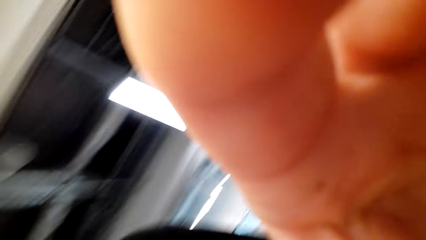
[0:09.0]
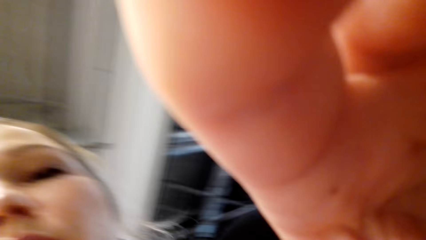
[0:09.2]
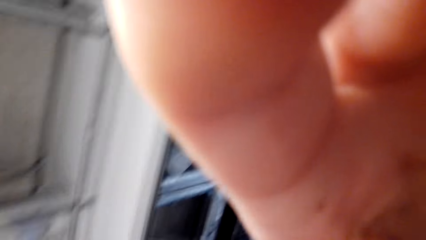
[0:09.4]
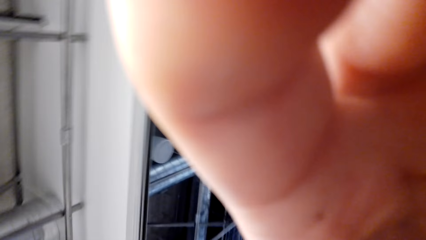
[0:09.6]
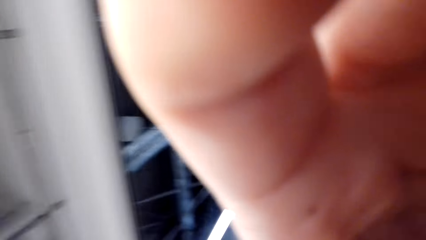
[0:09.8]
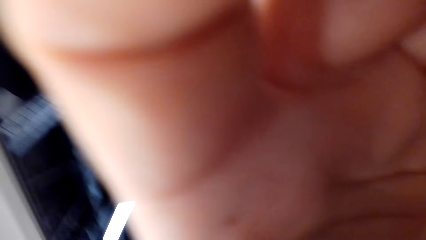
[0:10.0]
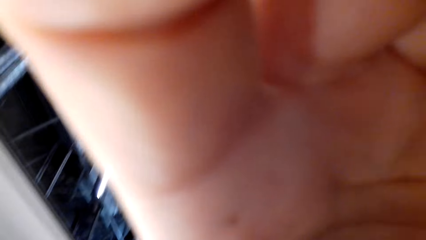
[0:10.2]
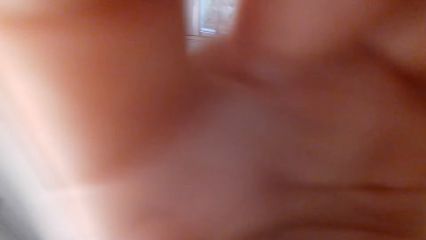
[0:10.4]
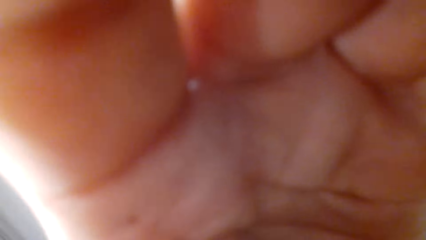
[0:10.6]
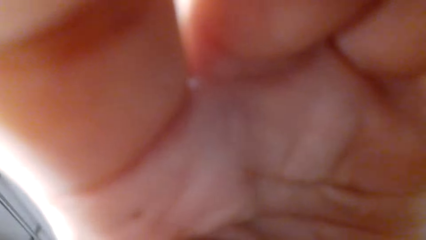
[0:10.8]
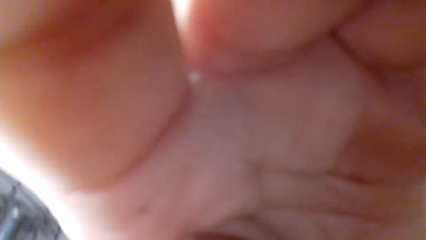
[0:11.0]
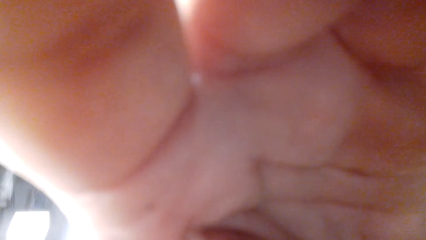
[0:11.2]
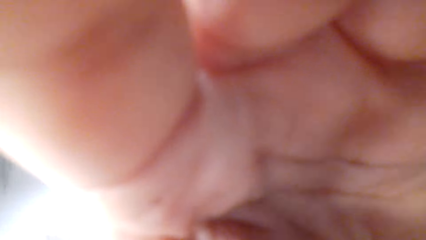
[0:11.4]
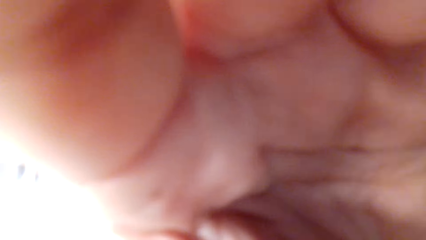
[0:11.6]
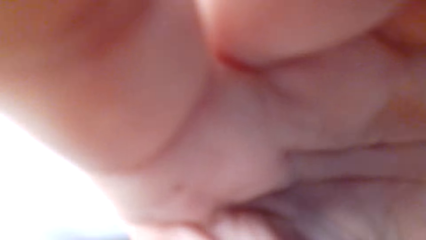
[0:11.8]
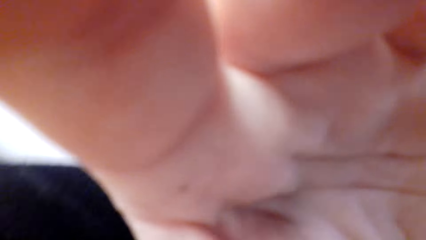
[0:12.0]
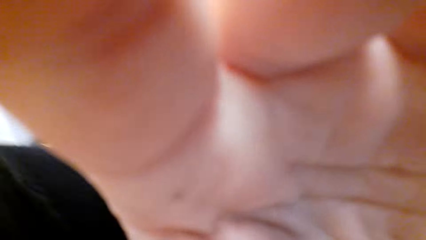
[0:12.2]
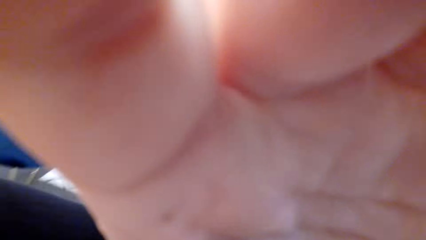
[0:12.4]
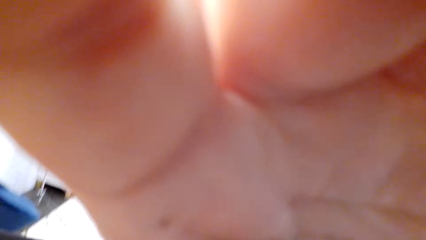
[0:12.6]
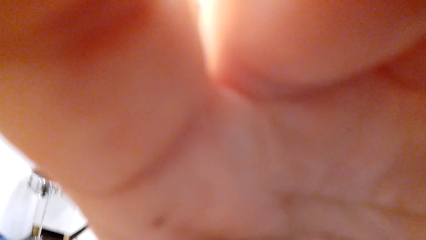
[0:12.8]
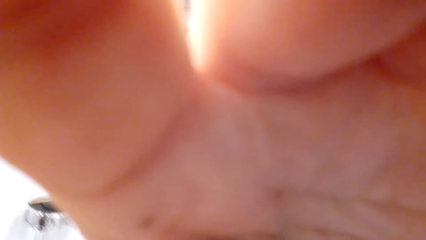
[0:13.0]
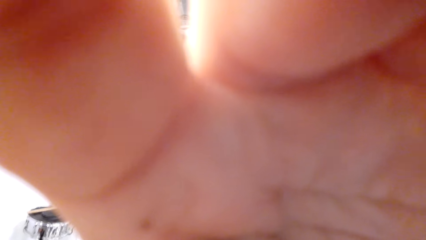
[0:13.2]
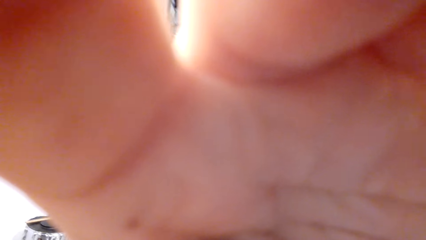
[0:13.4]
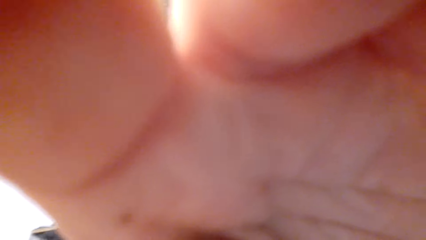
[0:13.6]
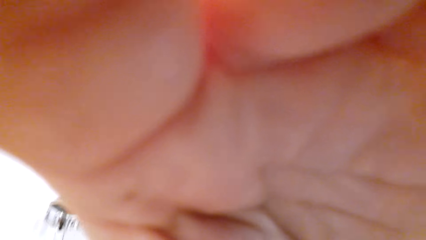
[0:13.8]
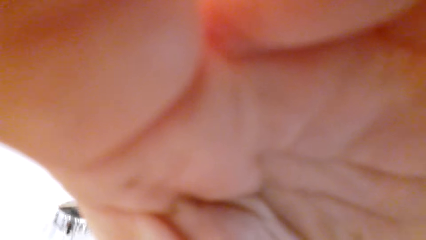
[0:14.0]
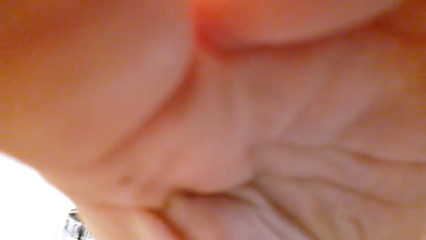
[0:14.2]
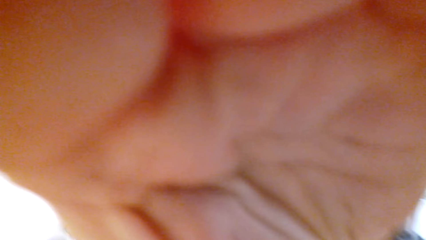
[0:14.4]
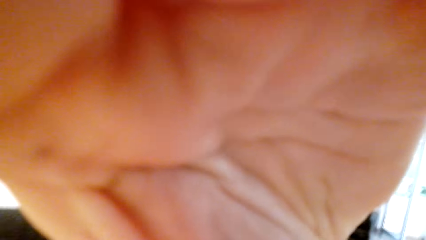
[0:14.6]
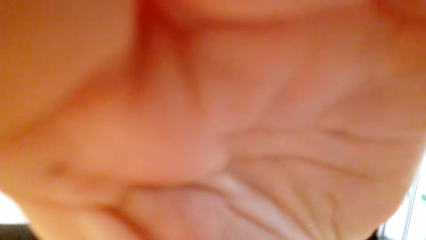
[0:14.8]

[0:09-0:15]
A woman adjusts the camera.

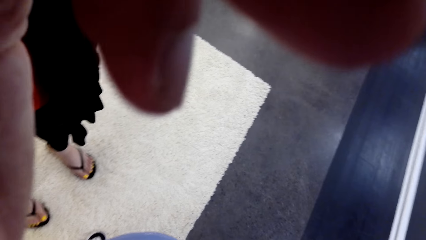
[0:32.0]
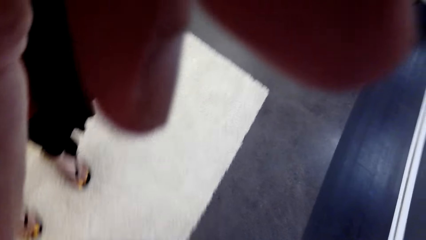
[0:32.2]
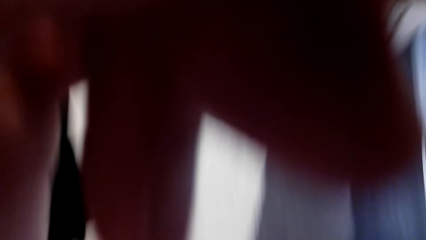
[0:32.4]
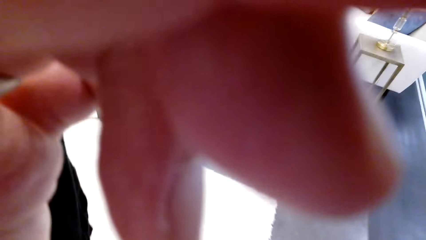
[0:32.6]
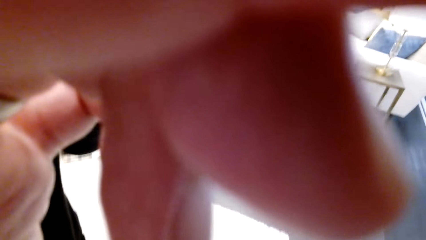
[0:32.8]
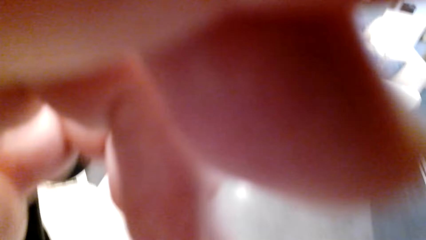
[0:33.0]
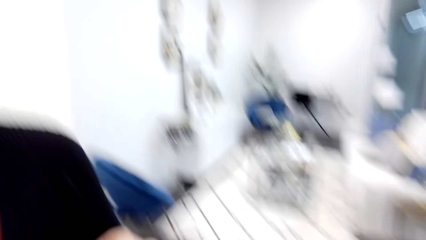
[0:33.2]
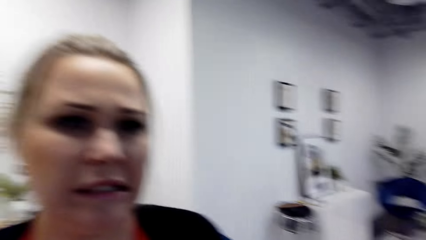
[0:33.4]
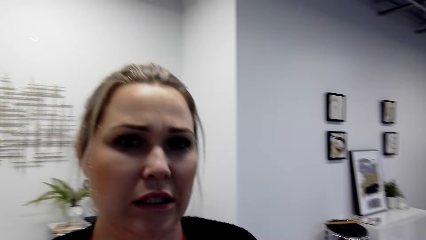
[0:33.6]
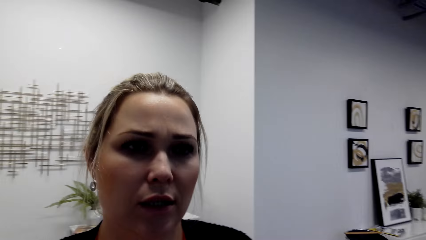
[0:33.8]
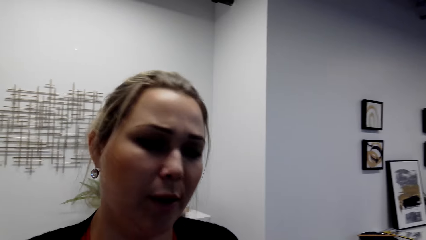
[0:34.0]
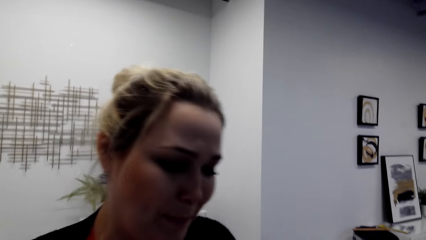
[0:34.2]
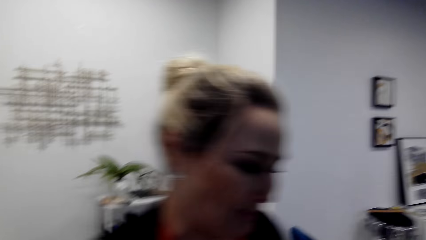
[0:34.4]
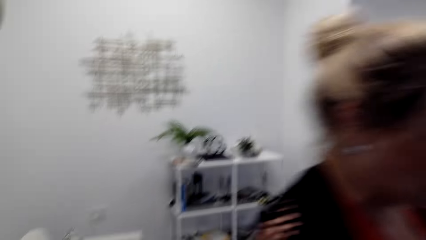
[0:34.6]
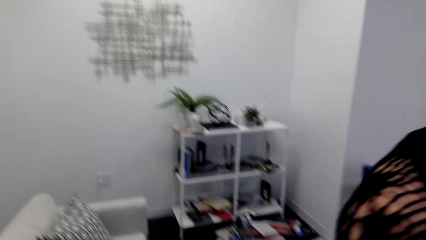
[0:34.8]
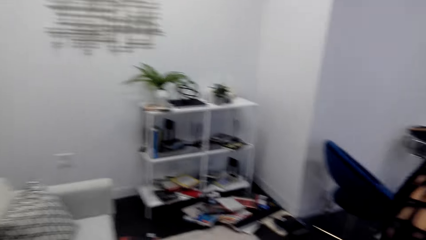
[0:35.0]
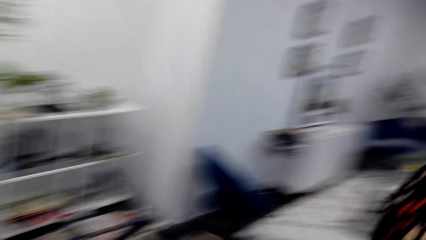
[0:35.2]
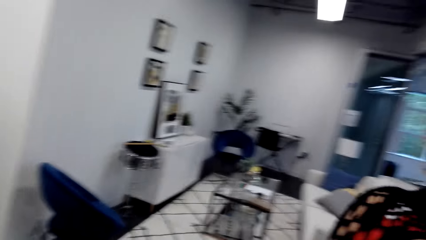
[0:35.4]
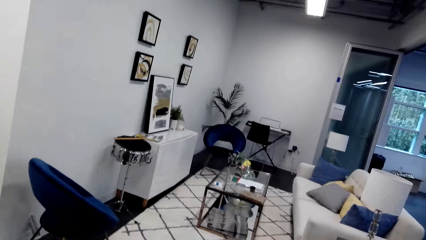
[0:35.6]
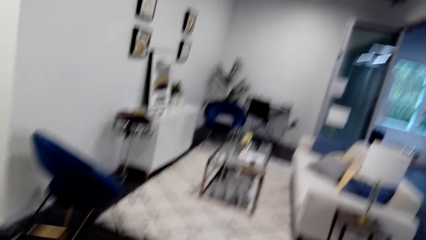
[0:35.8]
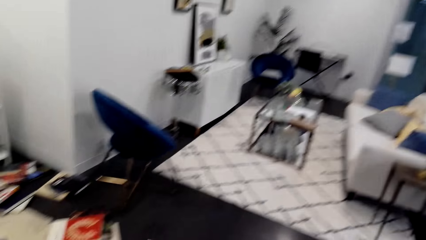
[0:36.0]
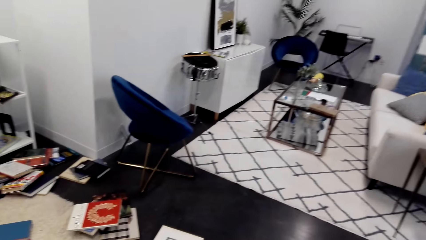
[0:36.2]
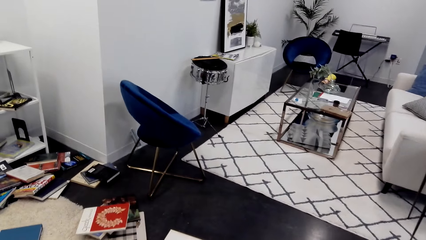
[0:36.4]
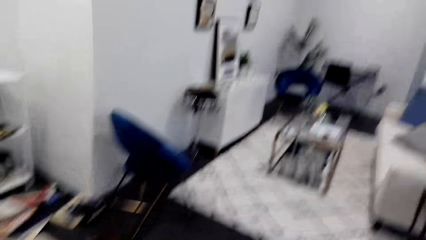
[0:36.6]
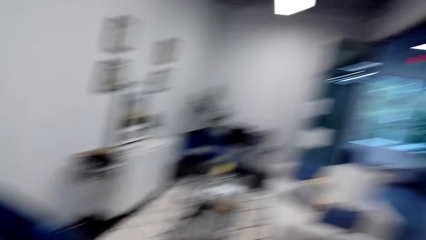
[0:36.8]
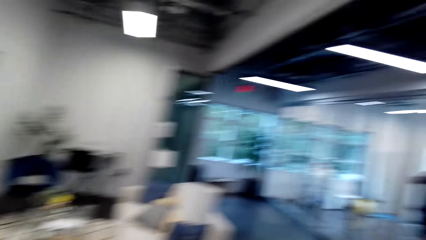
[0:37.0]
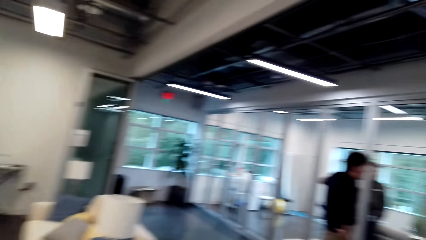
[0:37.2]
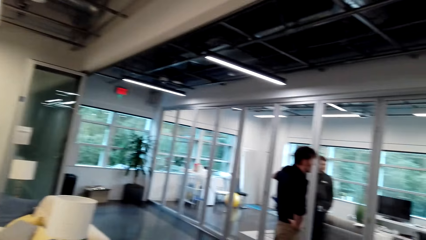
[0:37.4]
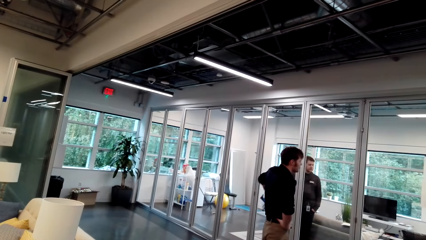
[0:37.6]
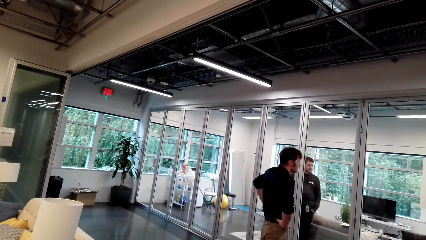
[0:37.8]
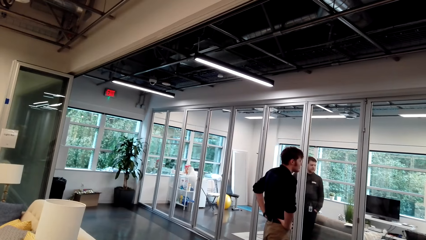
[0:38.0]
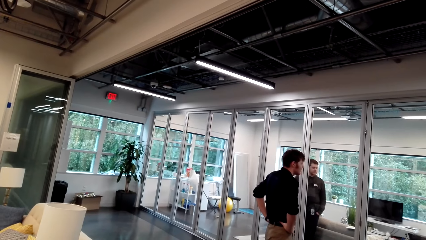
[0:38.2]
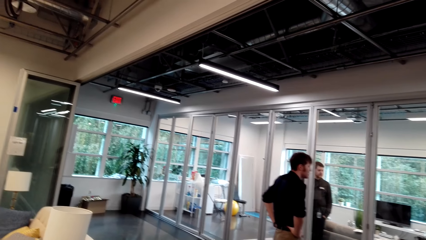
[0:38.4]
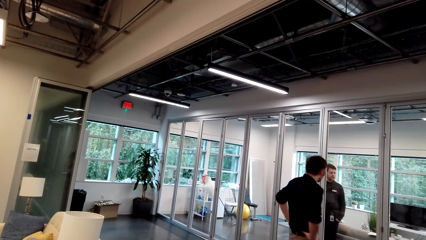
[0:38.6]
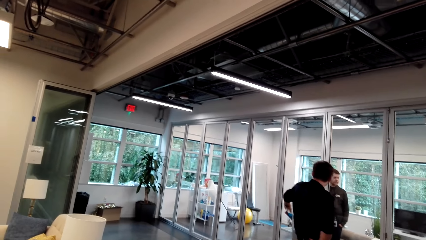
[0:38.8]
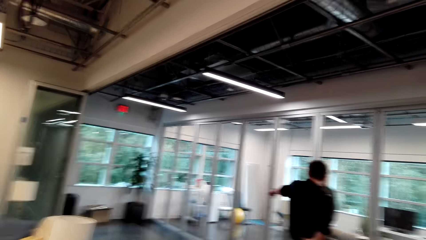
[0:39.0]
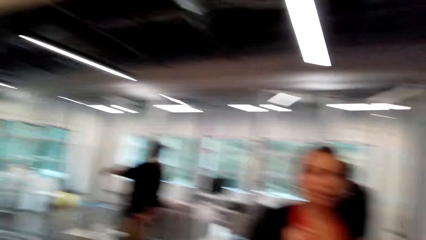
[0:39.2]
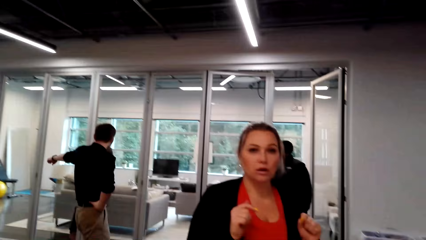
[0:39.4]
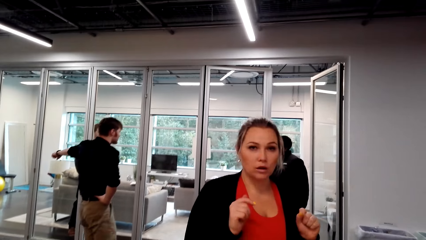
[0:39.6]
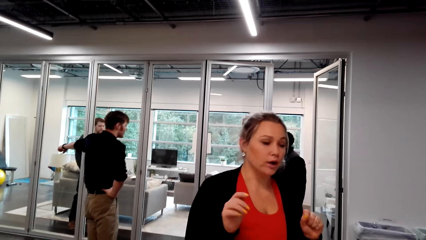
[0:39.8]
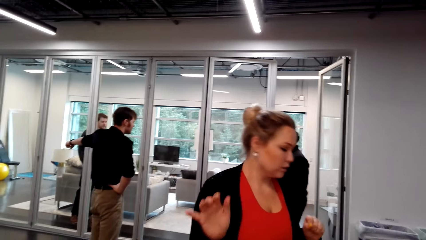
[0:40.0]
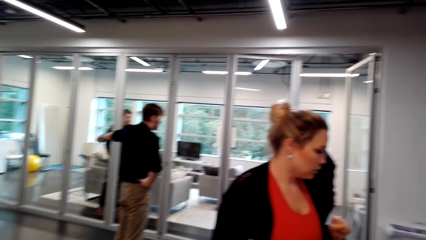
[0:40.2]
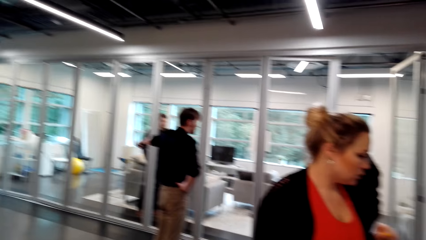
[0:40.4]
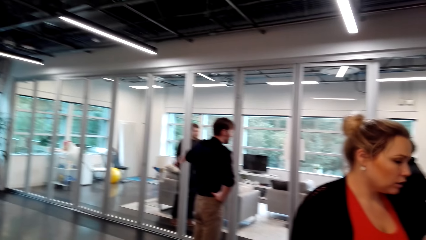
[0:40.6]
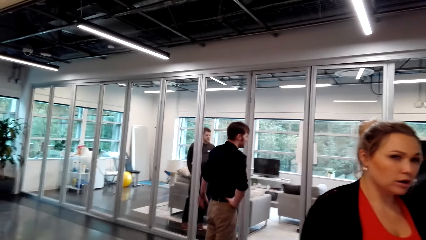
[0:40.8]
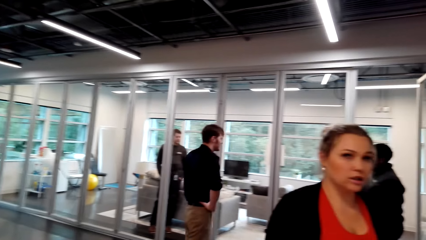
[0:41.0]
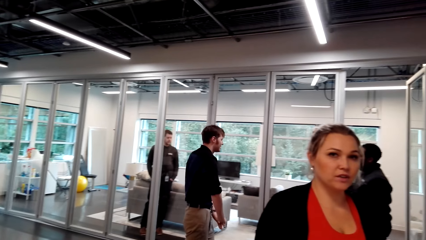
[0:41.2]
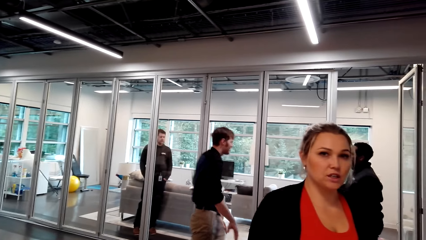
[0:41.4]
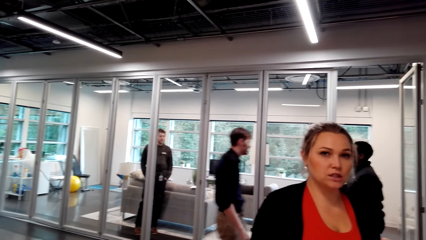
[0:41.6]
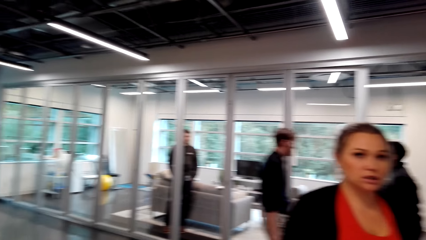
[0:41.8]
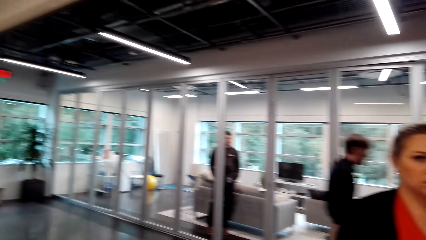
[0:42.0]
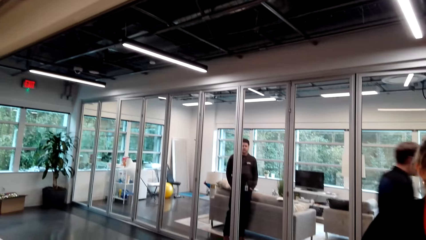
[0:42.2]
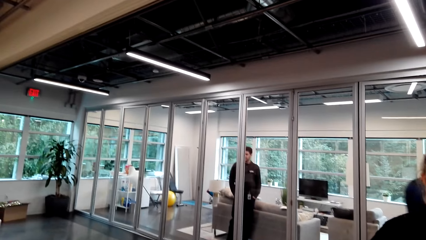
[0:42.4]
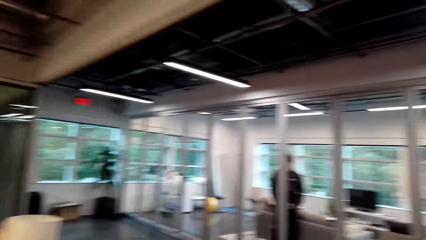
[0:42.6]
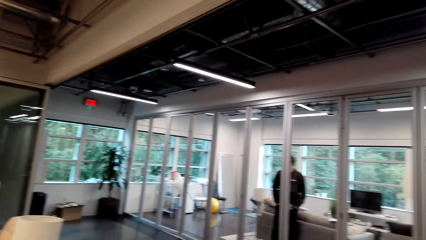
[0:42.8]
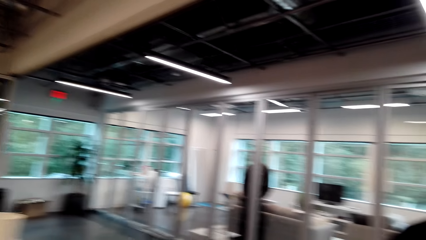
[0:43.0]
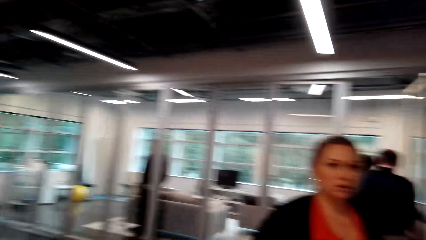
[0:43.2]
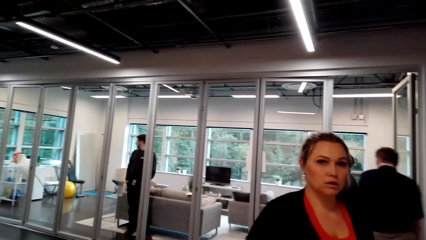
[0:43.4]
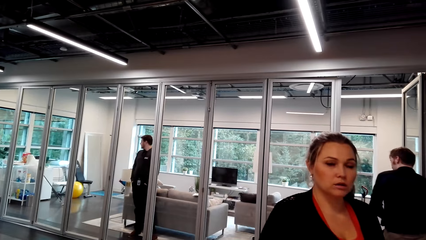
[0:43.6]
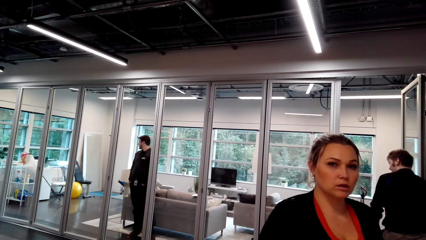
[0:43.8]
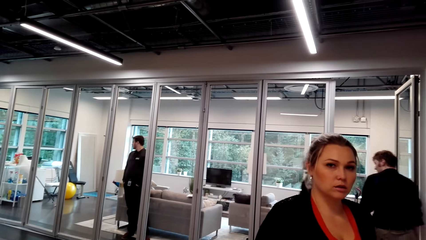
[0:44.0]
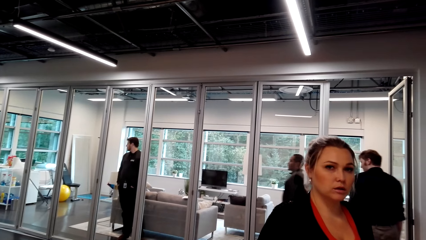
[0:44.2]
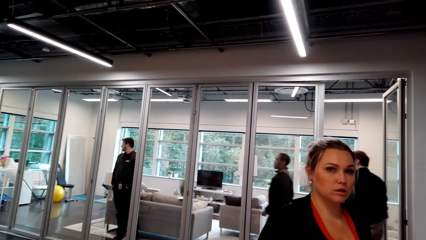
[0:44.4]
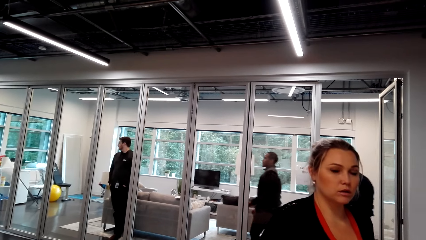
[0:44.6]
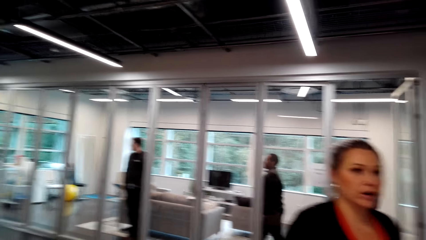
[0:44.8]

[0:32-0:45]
The camera wearer talks to a woman. They speak to the woman. Another person talks to another person. The woman speaks to the camera wearer.
